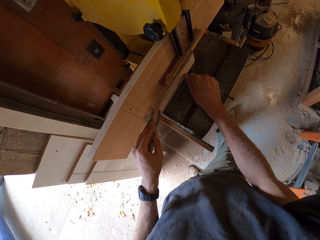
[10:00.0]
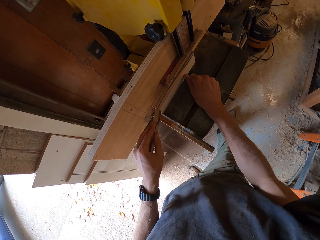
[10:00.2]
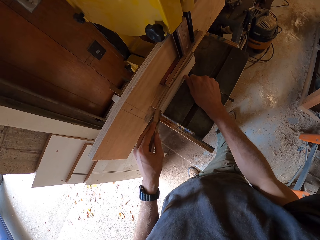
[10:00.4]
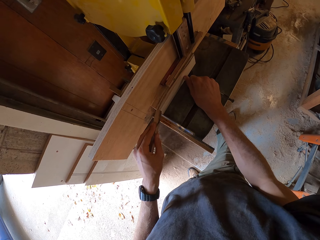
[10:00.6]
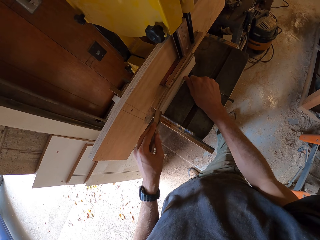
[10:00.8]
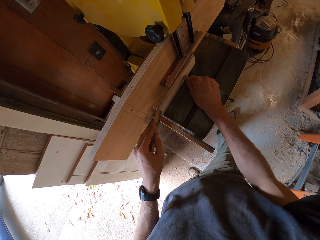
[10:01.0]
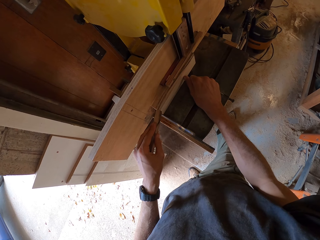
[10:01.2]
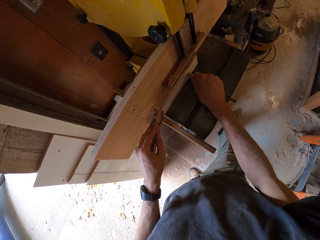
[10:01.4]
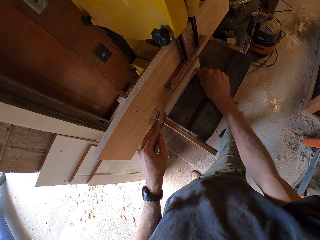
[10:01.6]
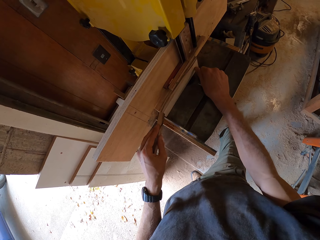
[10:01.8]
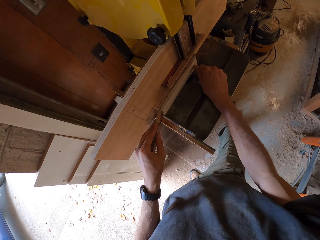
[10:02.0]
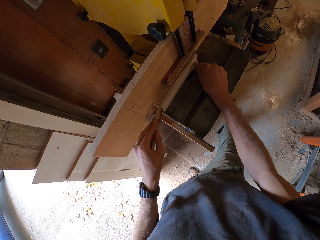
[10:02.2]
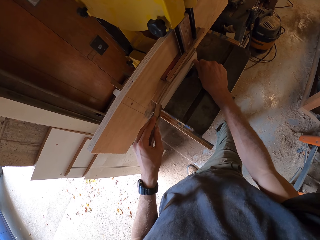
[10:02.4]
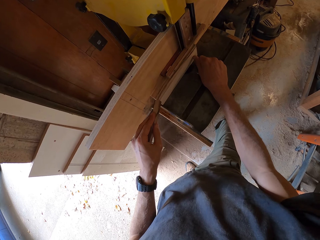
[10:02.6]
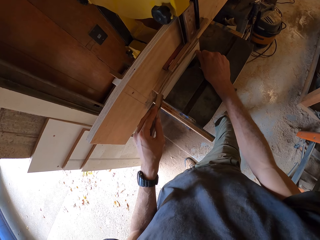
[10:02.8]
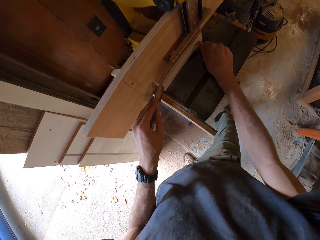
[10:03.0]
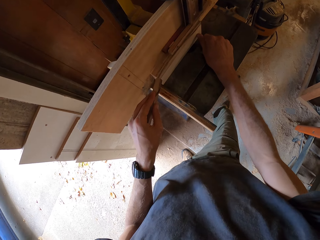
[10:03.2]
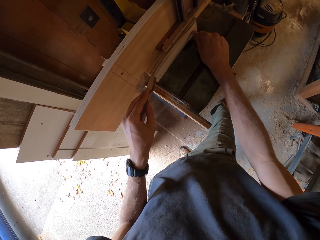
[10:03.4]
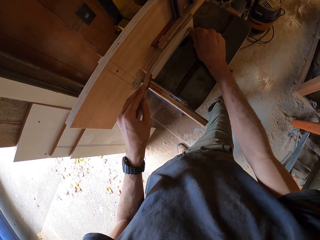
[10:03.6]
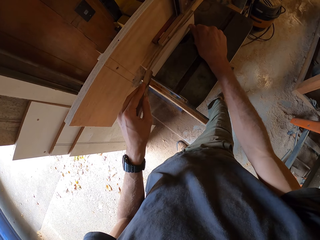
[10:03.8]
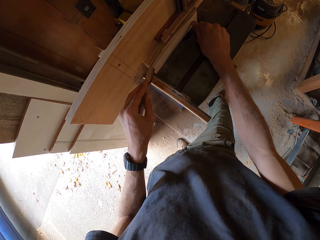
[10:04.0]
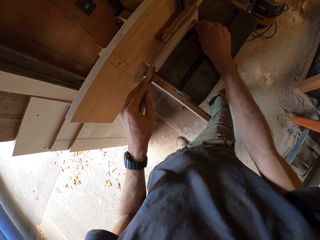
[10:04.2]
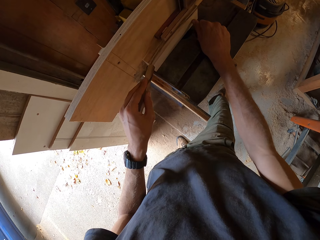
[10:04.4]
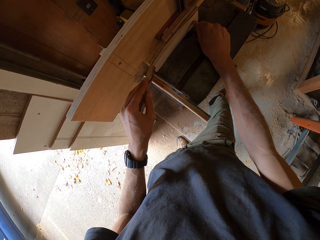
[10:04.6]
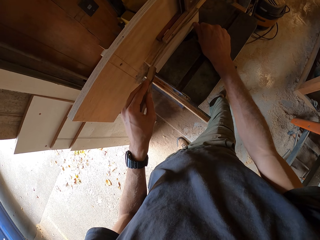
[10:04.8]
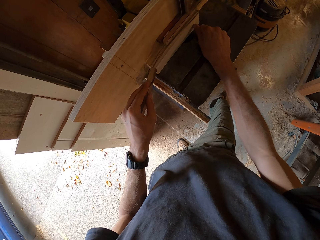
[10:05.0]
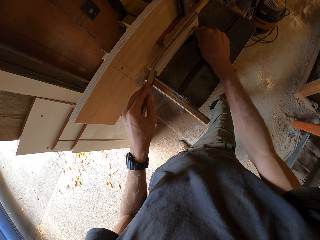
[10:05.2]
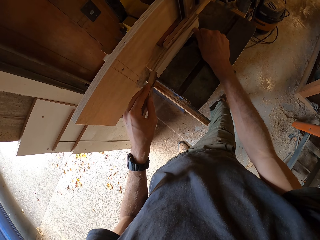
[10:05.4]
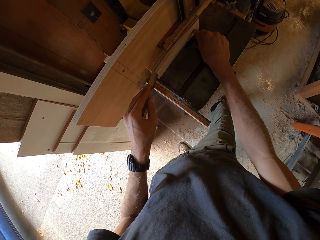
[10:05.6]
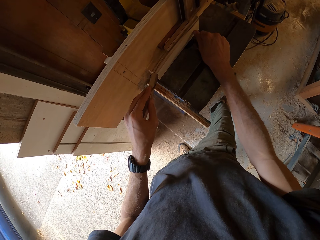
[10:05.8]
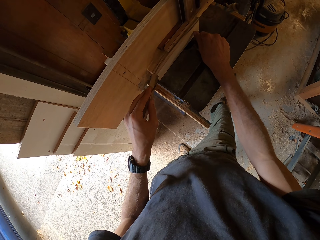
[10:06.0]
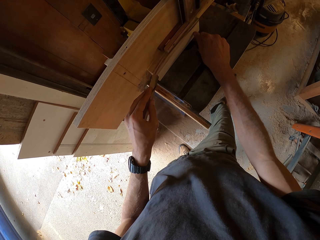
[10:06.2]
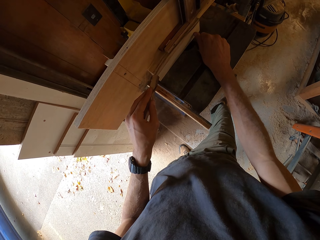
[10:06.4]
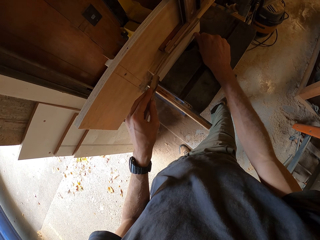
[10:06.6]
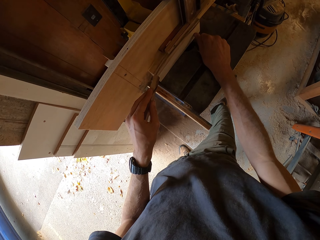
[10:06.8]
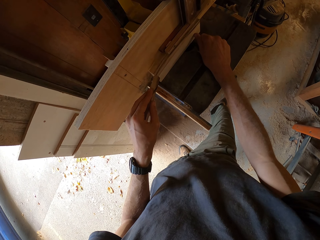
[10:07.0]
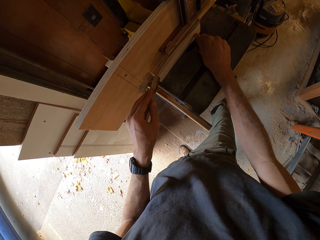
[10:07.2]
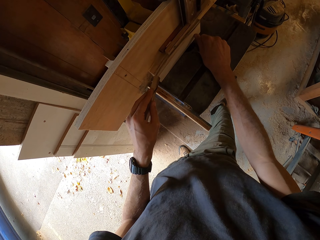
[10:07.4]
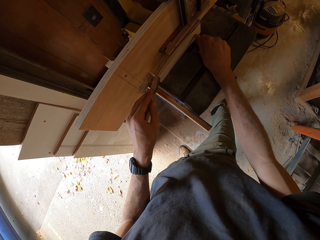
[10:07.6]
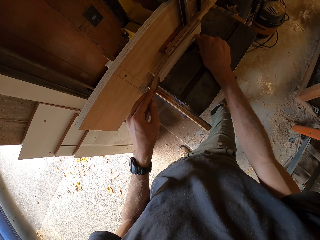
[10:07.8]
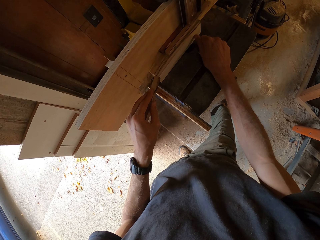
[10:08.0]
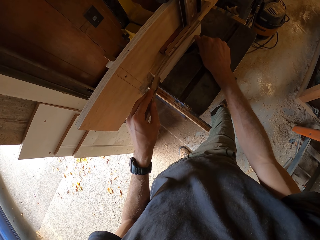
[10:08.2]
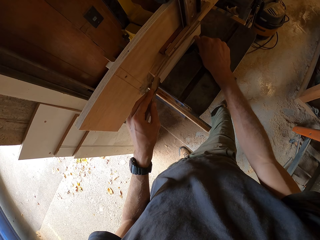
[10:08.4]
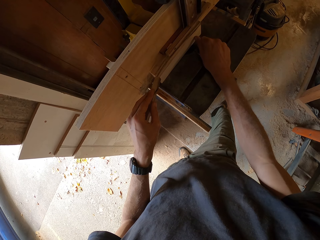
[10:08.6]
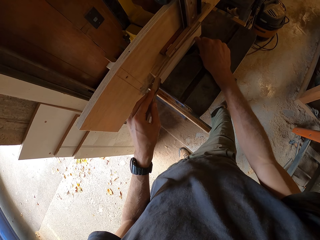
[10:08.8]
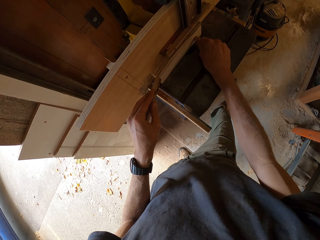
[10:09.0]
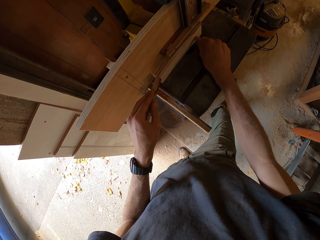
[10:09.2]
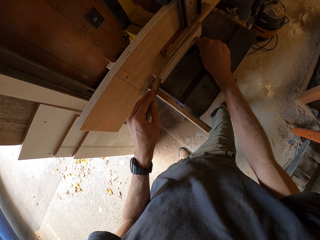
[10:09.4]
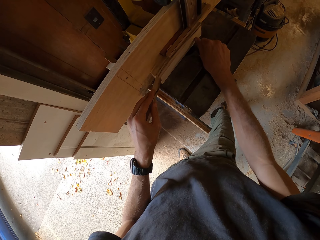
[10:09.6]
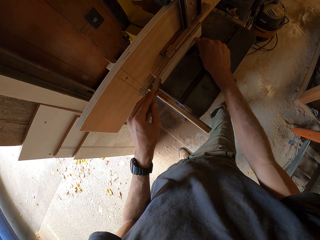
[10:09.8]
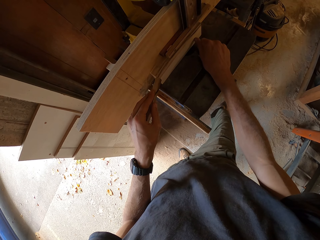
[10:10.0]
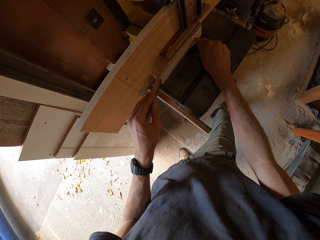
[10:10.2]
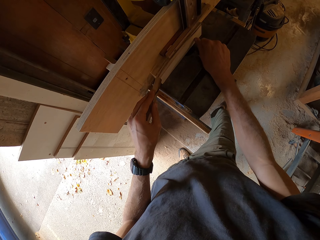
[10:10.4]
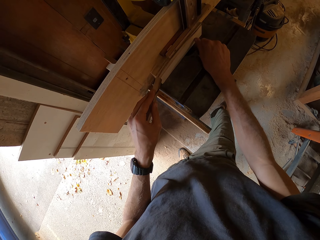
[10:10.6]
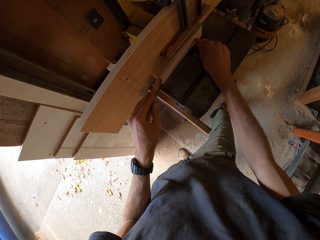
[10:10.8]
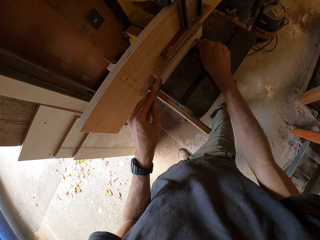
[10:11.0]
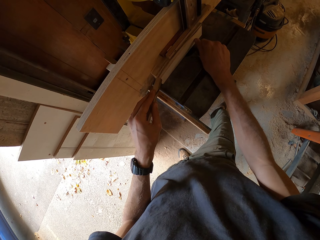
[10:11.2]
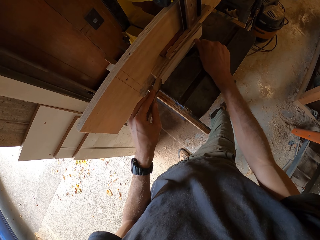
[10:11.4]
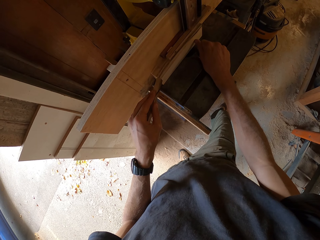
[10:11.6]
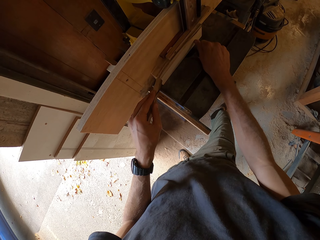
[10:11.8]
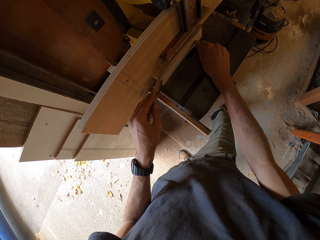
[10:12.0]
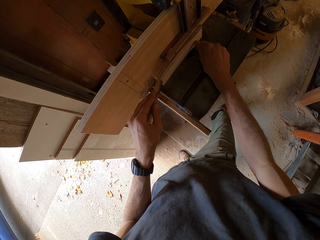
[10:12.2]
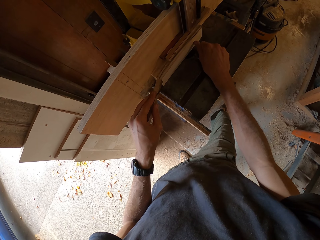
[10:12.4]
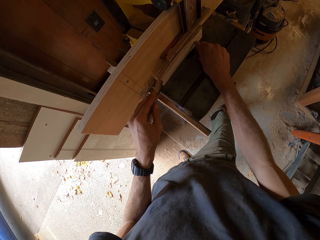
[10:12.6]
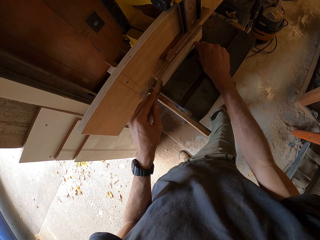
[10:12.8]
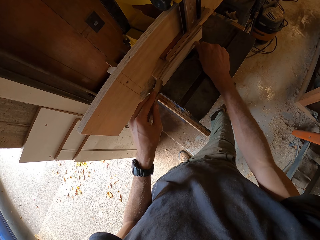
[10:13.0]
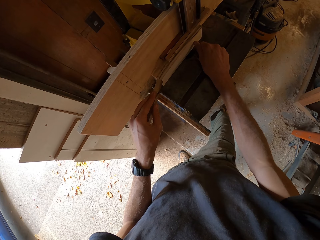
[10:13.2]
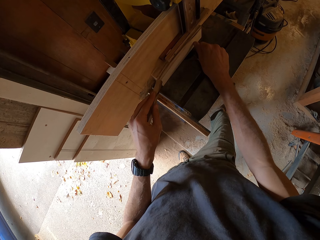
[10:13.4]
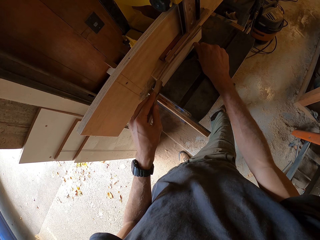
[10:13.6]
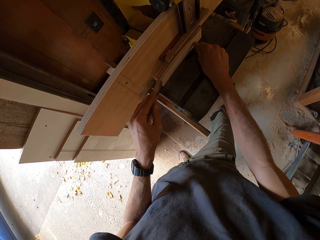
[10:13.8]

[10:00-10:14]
The camera wearer moves his hand. He cuts the piece of wood.

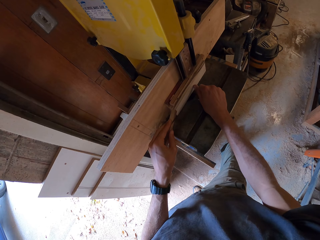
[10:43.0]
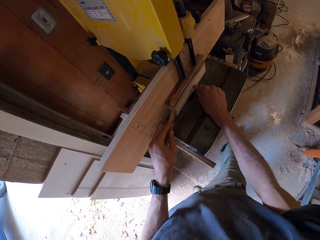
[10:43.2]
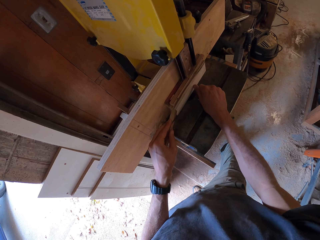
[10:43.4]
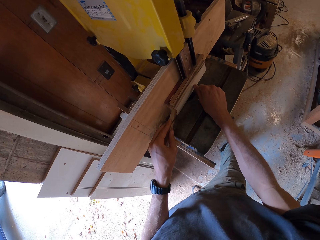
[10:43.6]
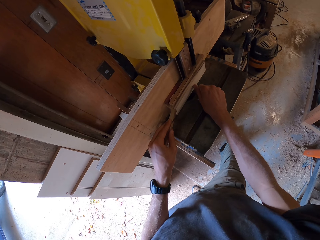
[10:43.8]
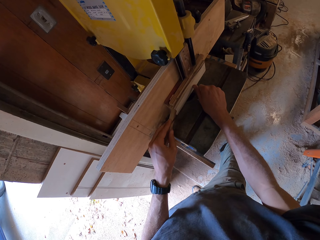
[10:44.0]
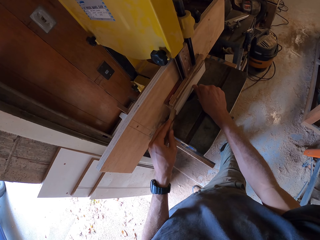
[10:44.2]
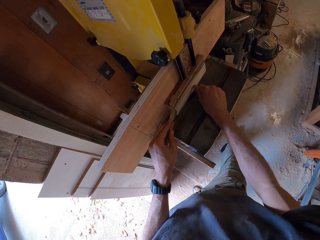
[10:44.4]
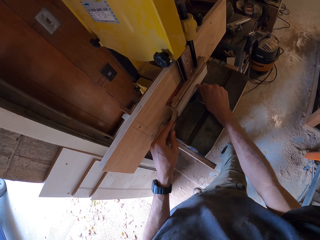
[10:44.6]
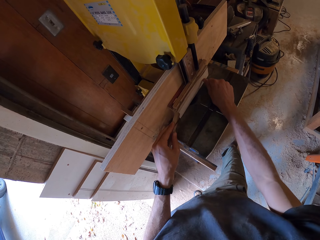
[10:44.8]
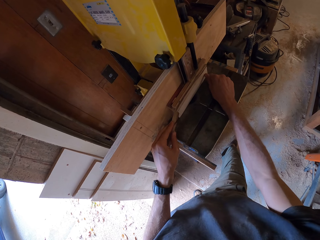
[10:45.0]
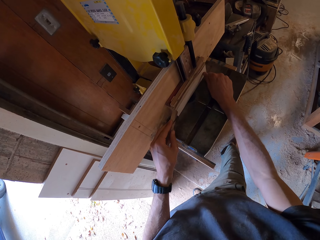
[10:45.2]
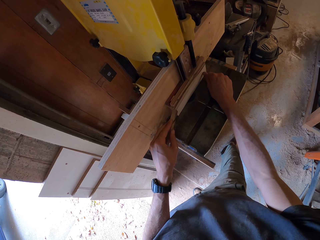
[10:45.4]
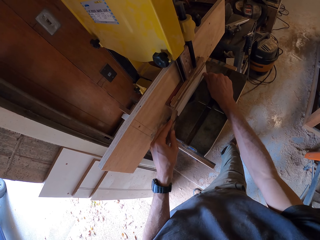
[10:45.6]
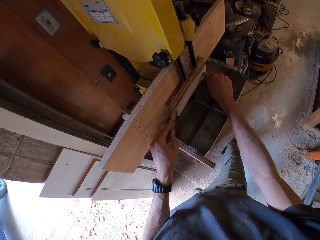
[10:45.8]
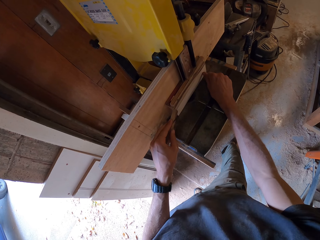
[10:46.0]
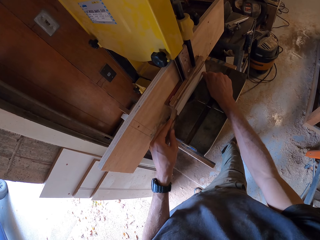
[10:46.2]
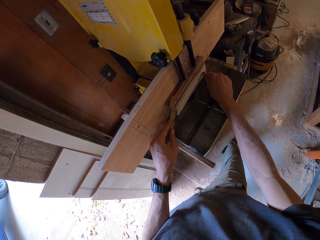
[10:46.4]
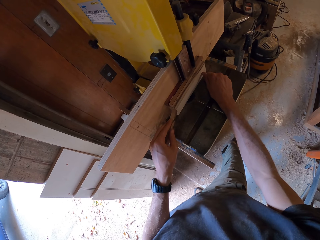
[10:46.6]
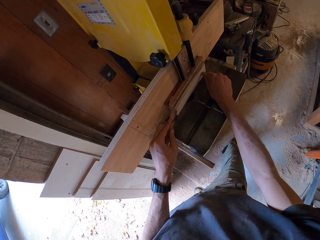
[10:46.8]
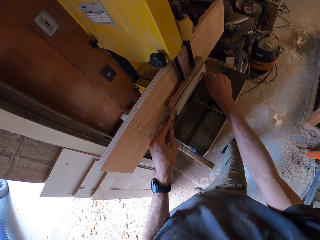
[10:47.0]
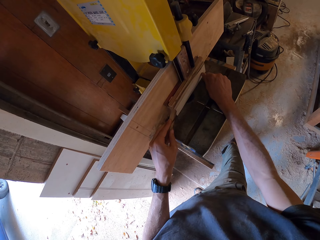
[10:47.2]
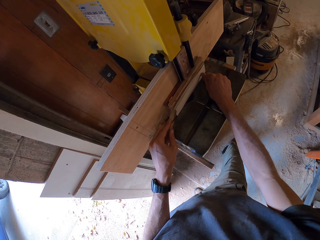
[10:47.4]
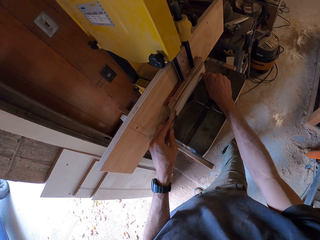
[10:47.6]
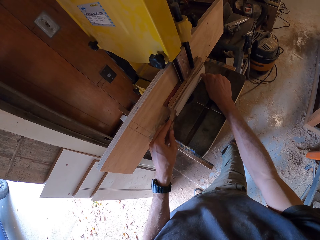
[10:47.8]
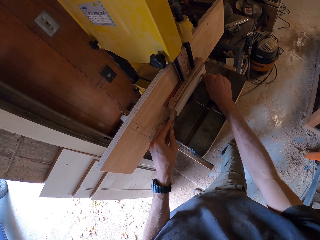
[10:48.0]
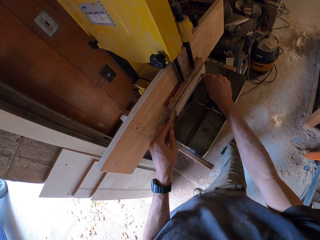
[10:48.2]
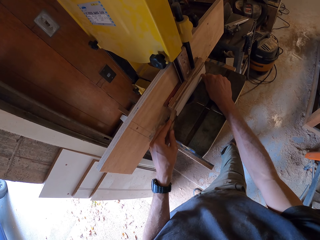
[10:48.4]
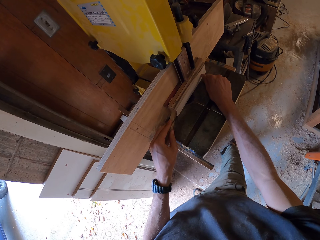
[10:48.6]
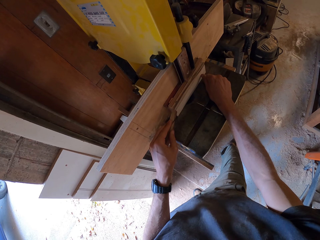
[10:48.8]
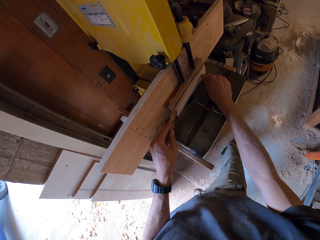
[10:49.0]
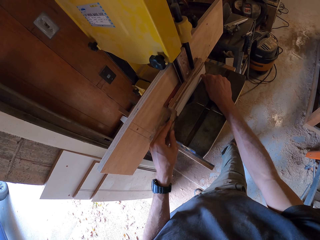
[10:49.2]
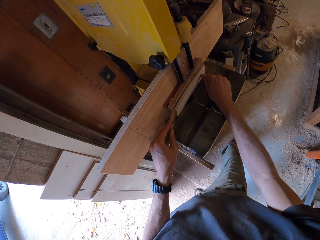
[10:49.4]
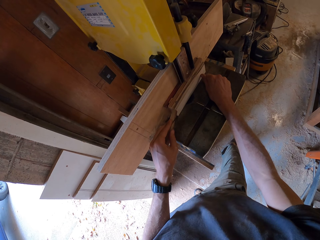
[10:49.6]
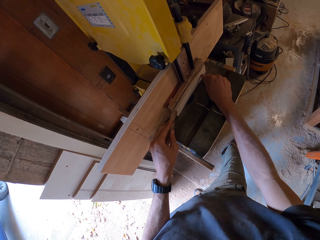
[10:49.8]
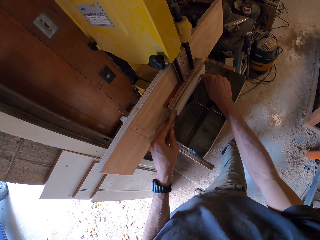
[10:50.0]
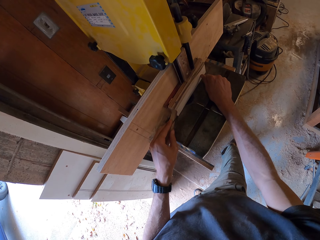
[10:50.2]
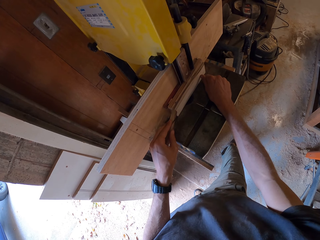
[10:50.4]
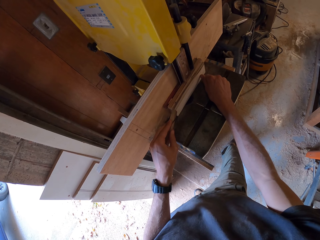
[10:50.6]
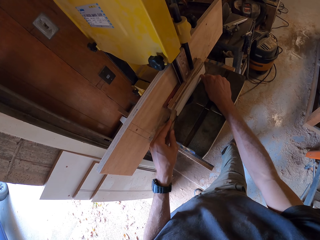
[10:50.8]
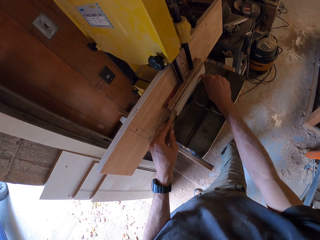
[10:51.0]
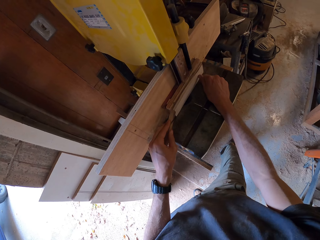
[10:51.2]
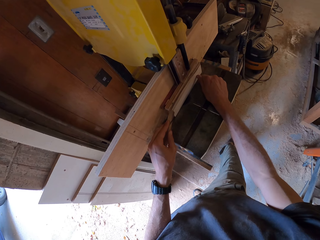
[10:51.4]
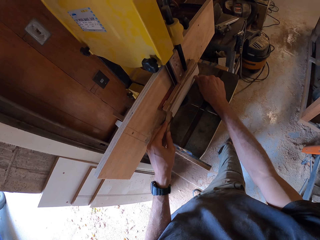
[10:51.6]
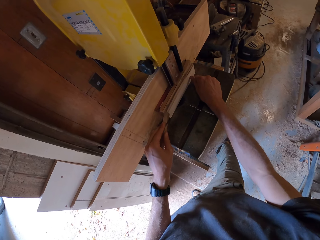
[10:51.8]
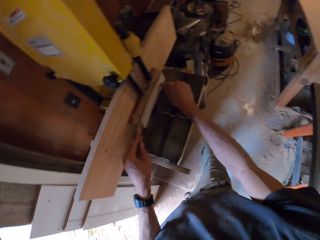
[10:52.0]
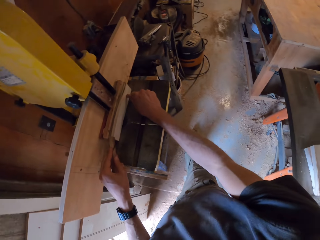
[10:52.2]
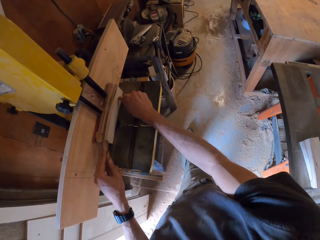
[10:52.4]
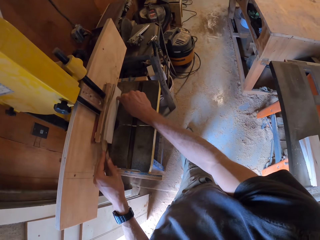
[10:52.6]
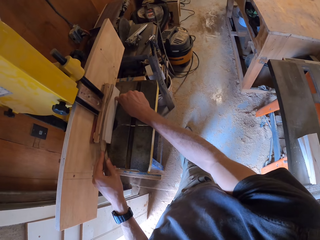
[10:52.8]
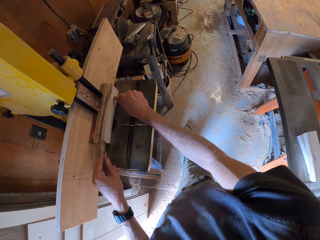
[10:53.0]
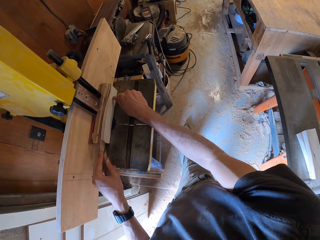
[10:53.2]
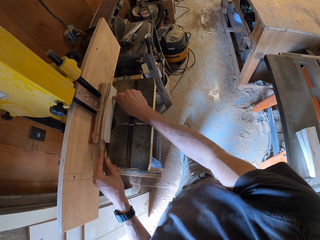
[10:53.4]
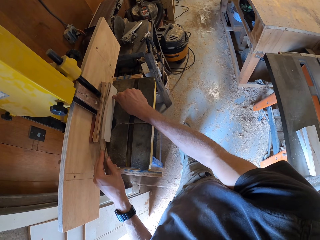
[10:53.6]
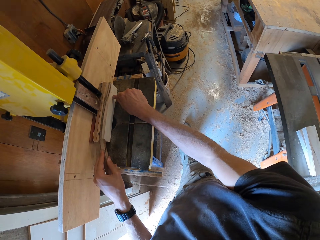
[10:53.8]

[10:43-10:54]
The camera wearer moves his hand. He cuts the piece of wood.
